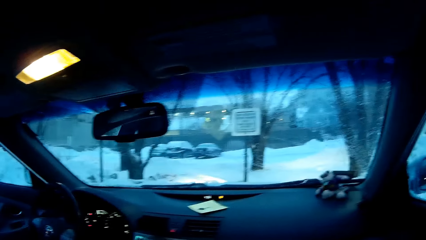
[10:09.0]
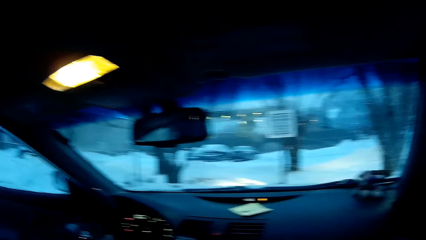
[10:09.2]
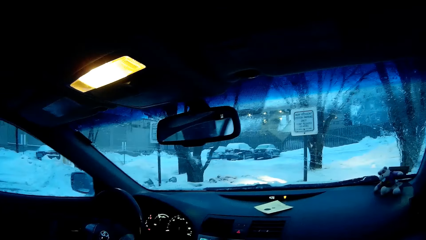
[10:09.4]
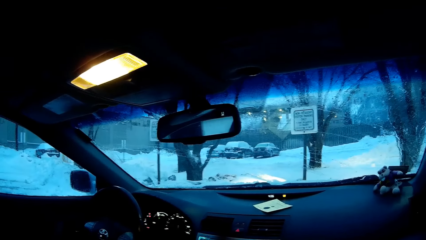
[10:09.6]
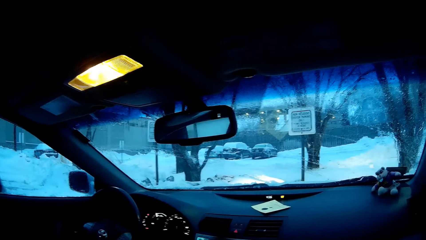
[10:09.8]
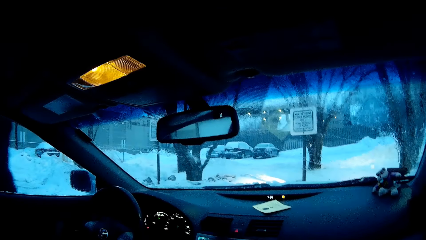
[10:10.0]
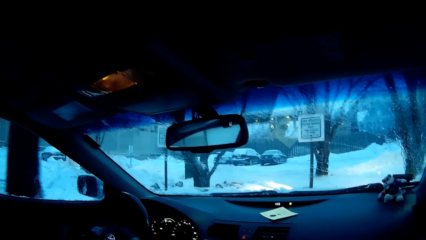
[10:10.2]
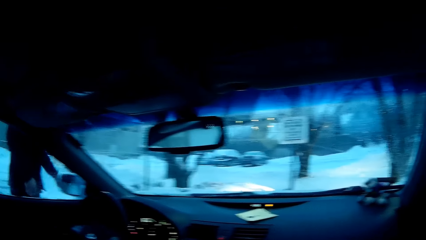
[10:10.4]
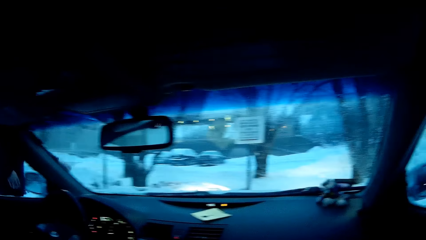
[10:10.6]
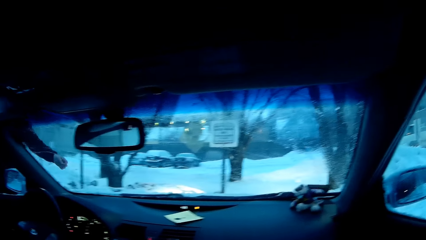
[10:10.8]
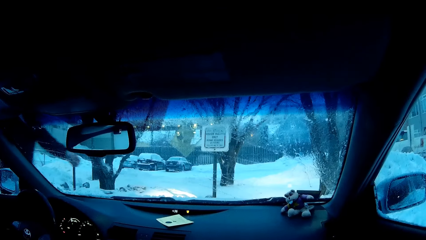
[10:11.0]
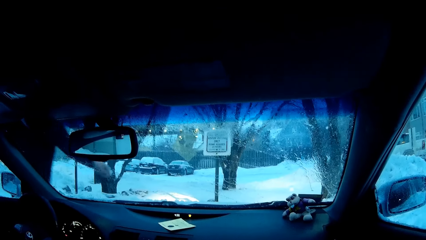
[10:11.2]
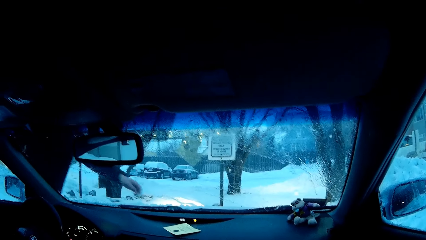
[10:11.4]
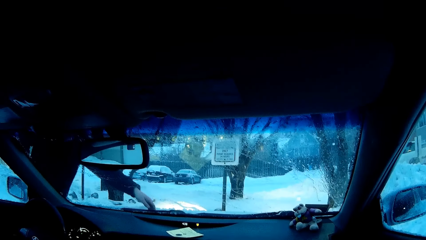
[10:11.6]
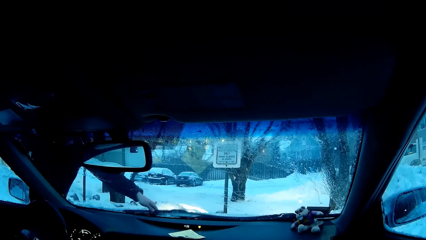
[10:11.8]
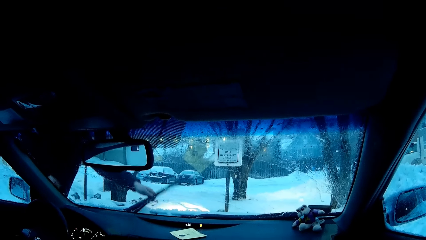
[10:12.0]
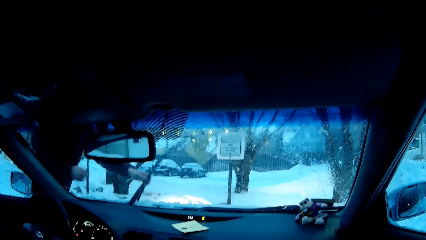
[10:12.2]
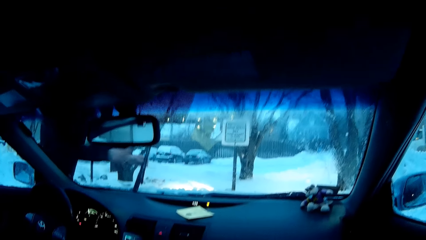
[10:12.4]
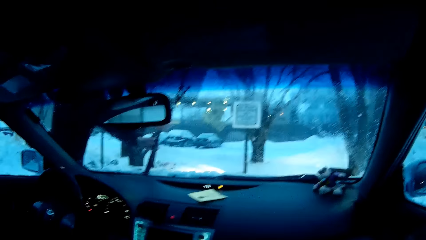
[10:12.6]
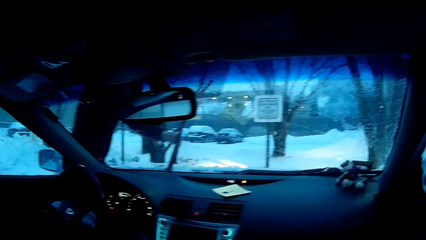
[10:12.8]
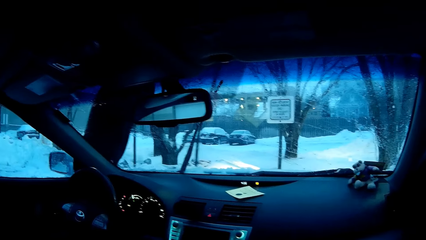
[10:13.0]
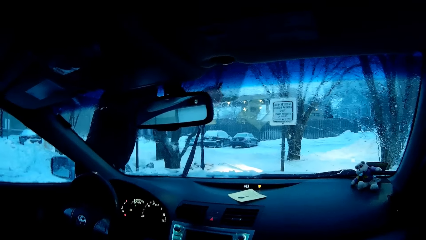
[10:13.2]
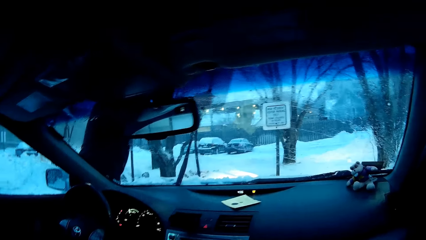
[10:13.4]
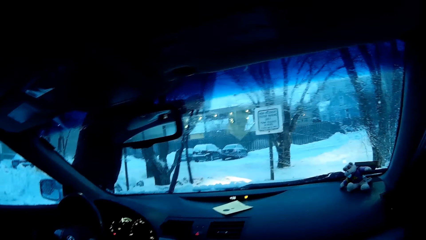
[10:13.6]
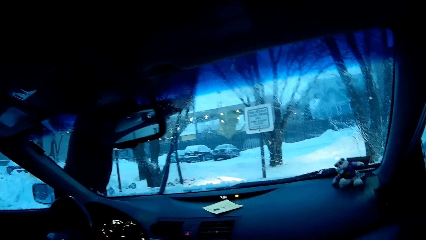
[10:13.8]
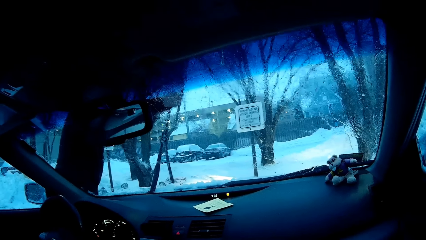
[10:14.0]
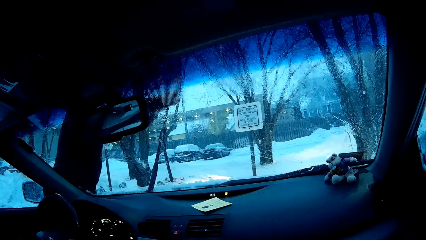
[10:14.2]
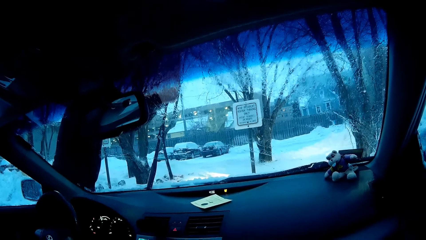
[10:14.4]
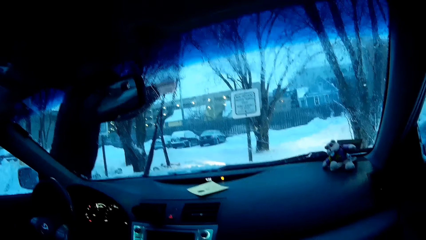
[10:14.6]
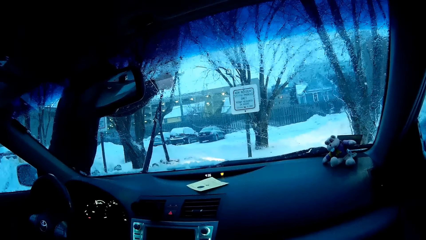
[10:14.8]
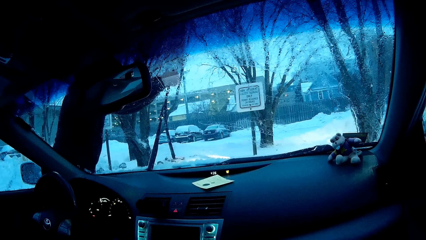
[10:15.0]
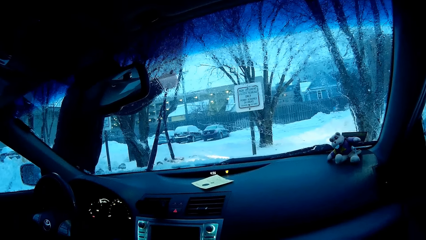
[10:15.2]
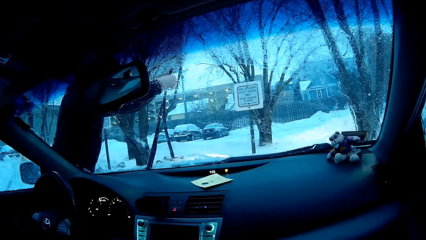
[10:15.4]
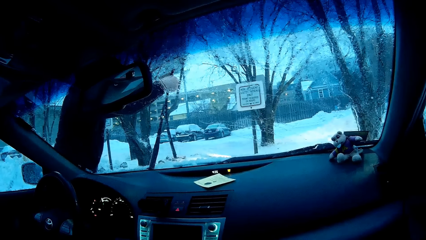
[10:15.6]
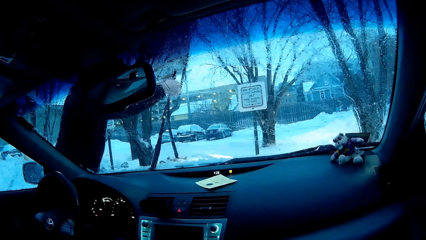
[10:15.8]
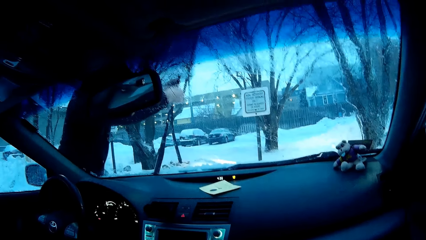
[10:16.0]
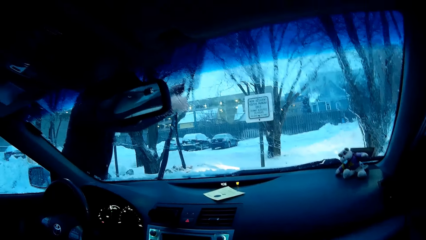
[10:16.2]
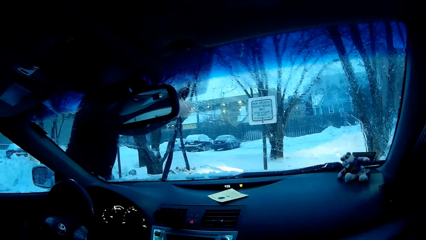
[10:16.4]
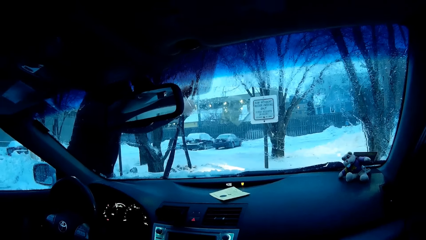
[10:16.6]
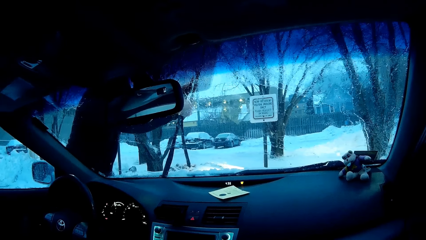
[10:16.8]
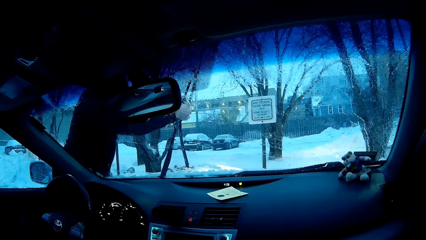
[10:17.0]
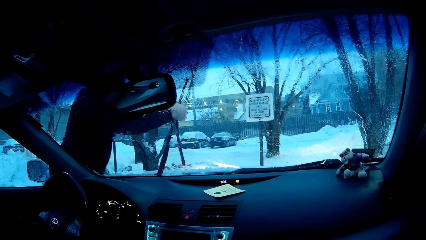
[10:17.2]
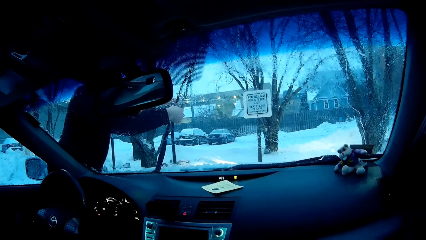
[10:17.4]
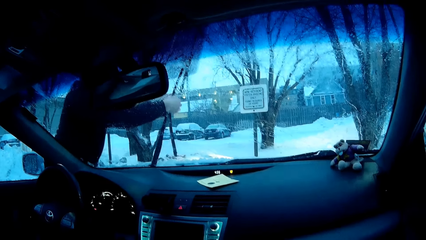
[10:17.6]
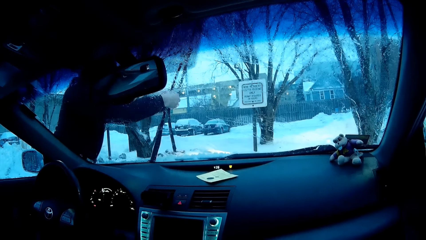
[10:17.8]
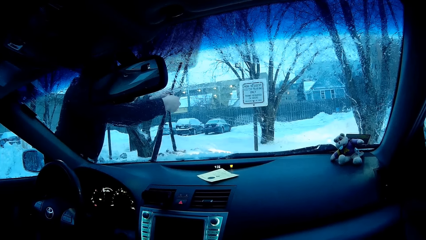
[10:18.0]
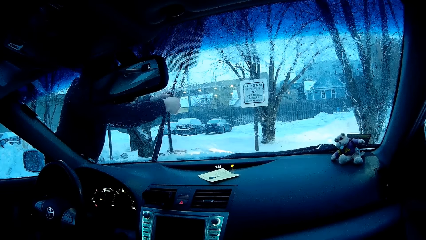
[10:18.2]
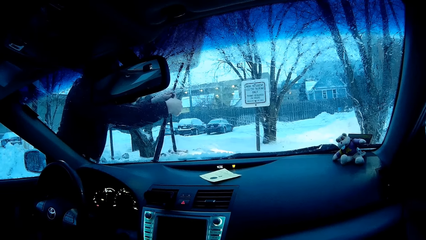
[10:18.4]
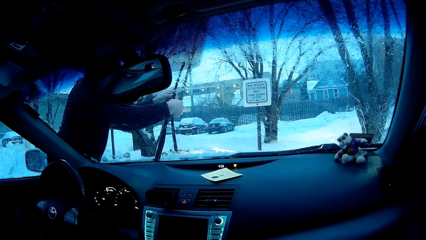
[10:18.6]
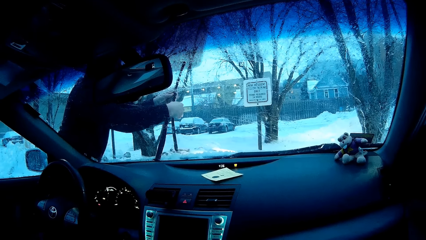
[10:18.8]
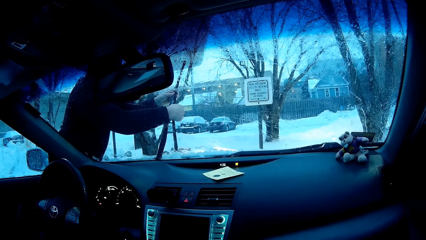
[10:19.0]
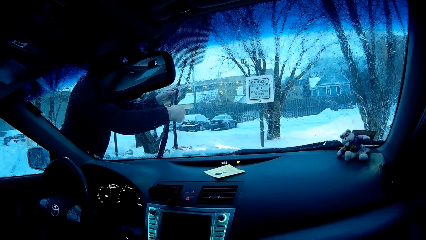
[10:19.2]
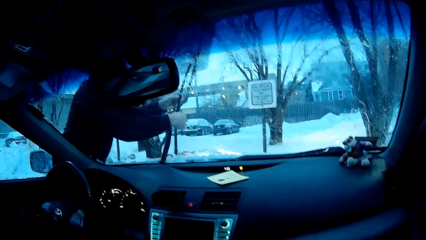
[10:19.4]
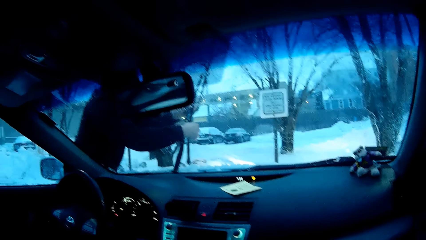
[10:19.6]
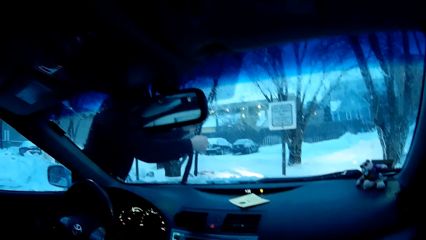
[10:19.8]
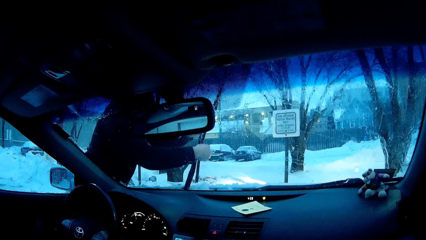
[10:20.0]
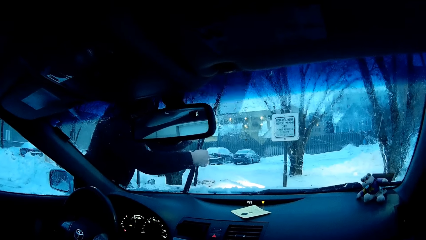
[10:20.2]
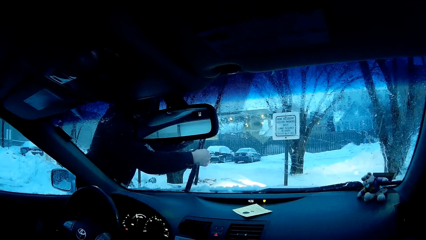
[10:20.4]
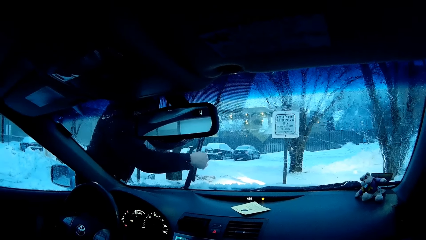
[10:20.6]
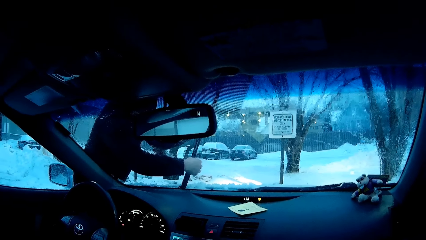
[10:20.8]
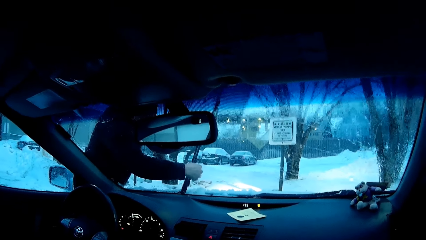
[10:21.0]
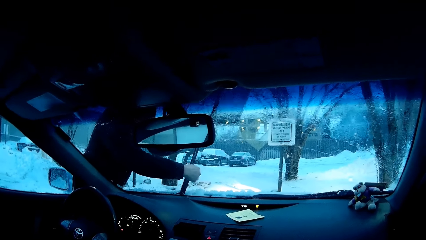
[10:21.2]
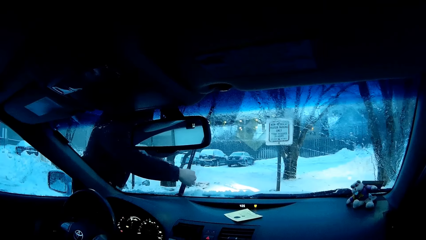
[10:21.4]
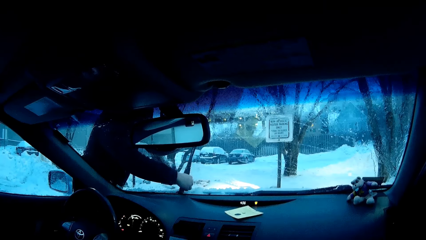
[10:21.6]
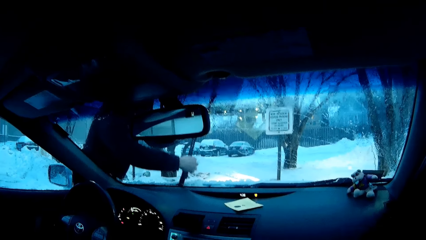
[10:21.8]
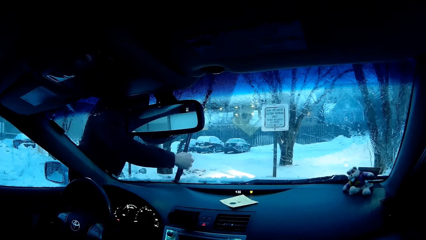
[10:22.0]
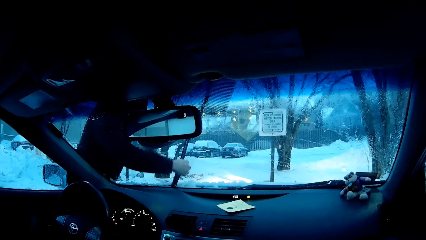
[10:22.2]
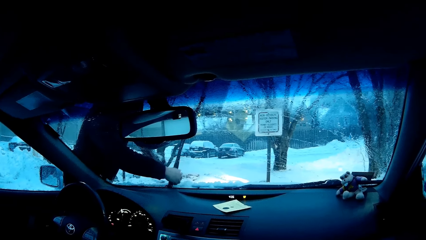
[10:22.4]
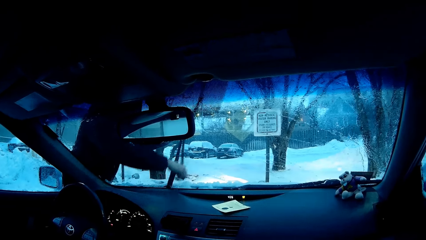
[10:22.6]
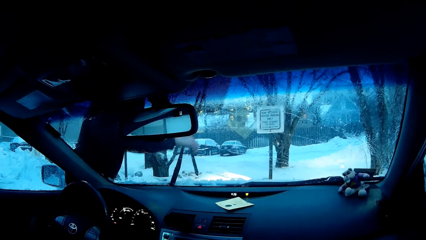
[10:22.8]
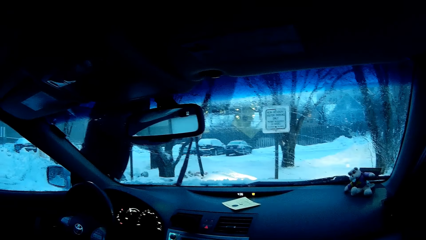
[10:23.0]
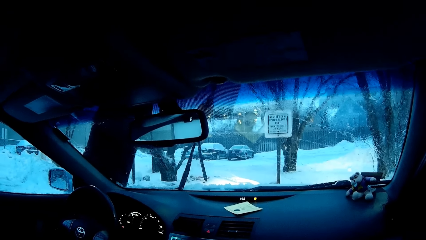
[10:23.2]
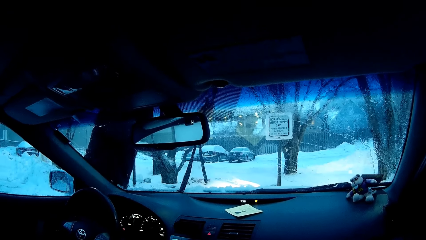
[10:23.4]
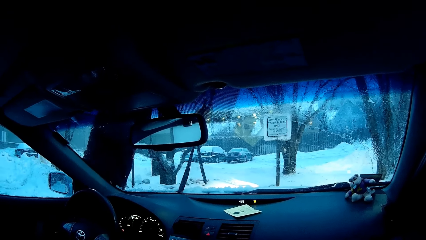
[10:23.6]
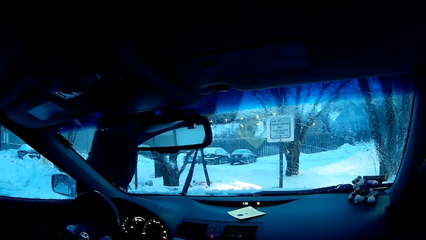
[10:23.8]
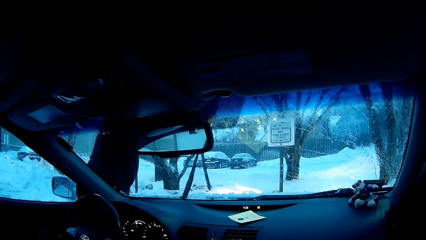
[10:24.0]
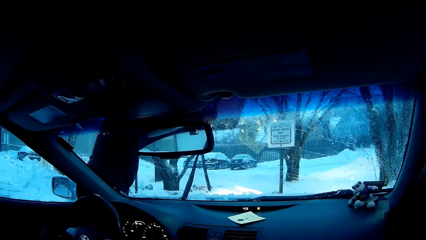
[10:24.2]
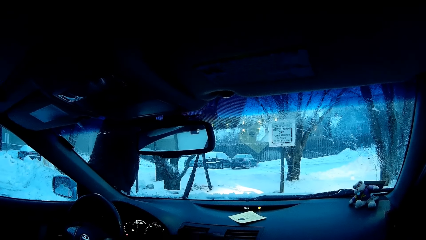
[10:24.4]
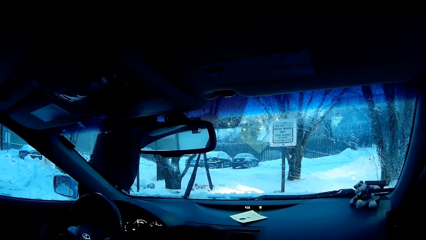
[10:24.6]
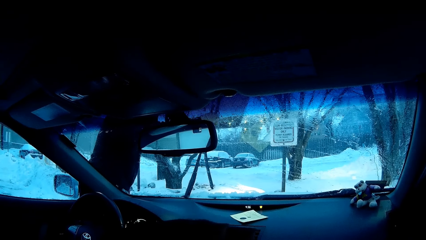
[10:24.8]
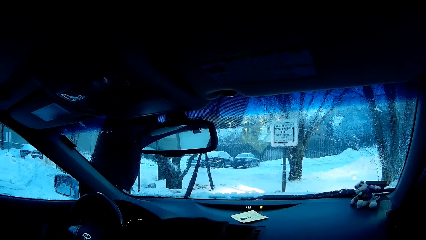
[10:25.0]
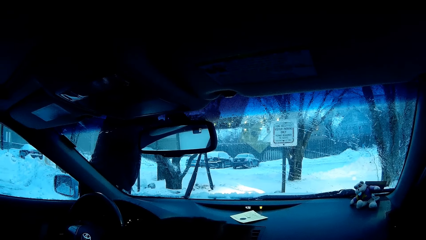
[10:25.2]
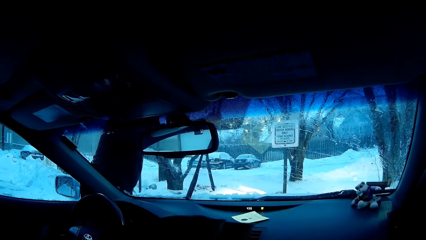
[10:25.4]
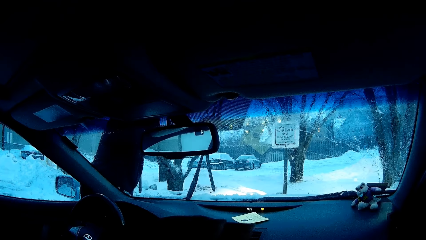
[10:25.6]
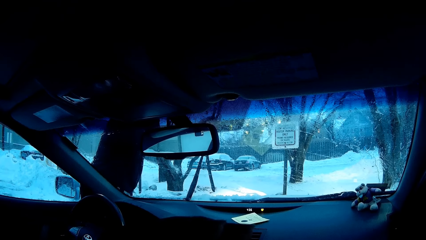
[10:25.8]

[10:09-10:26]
A man closes the car door. The man lifts the car wiper. The man adjusts the car wiper.
